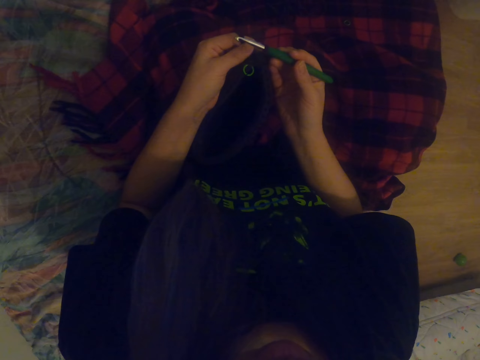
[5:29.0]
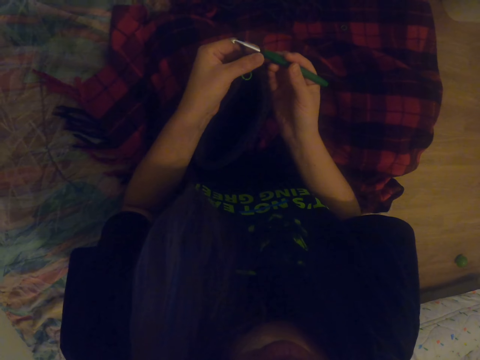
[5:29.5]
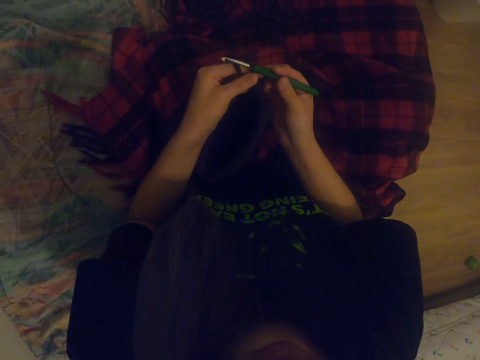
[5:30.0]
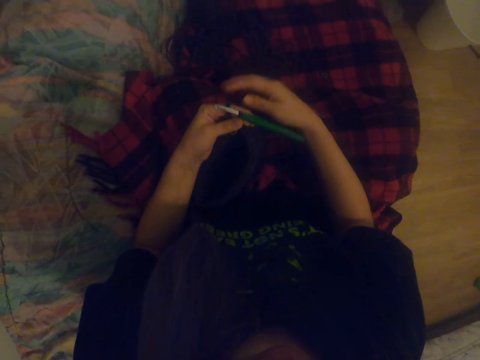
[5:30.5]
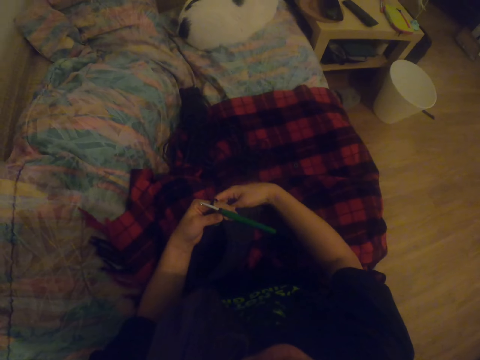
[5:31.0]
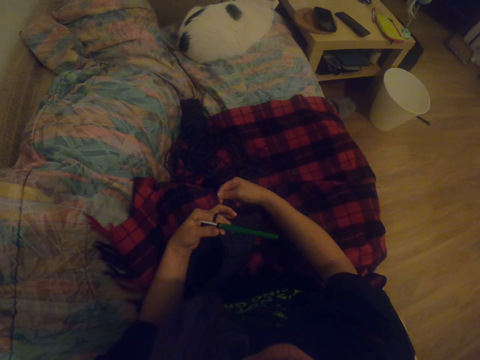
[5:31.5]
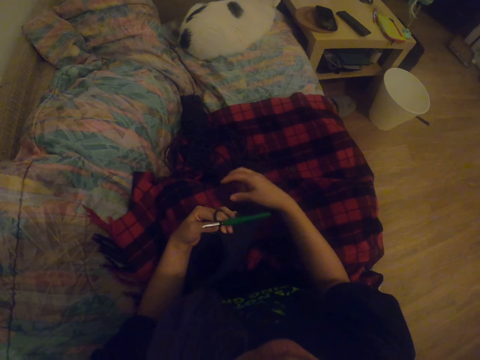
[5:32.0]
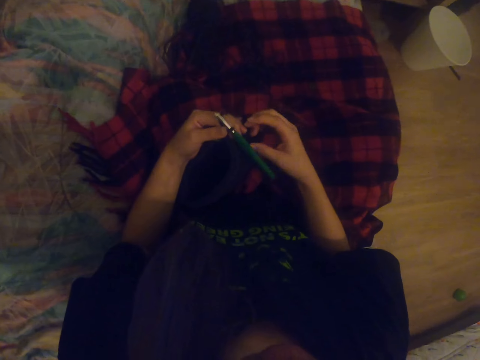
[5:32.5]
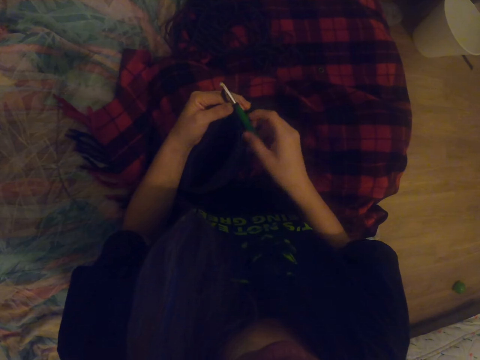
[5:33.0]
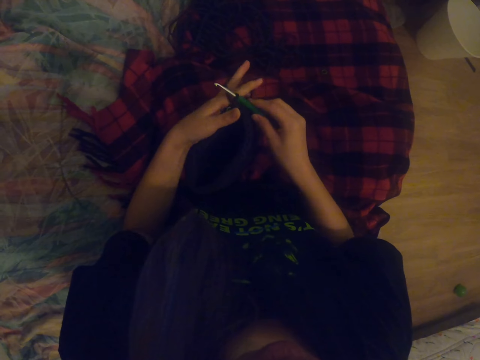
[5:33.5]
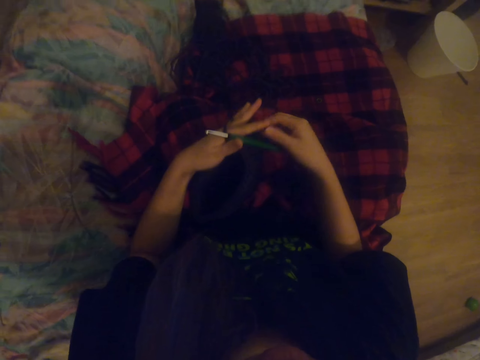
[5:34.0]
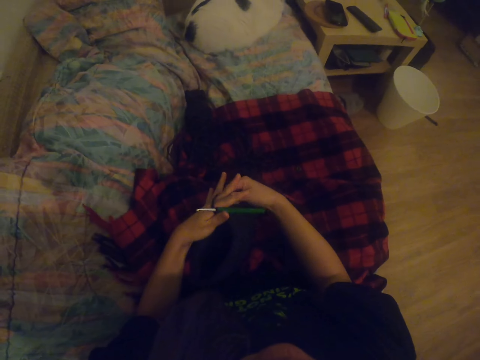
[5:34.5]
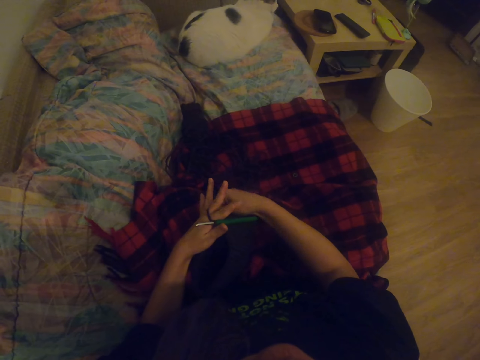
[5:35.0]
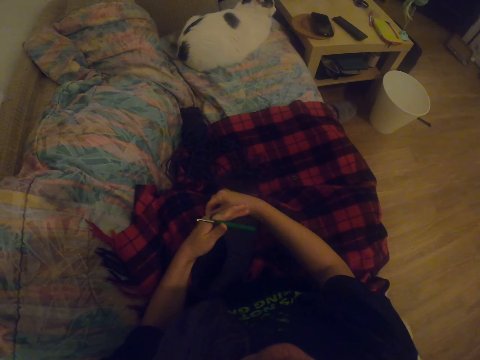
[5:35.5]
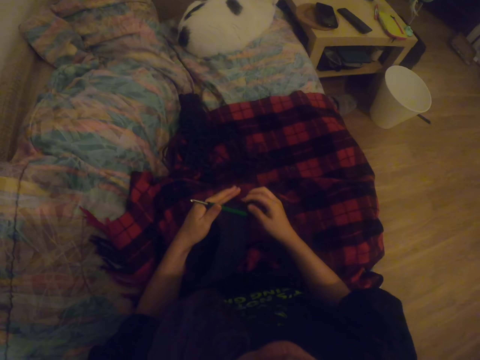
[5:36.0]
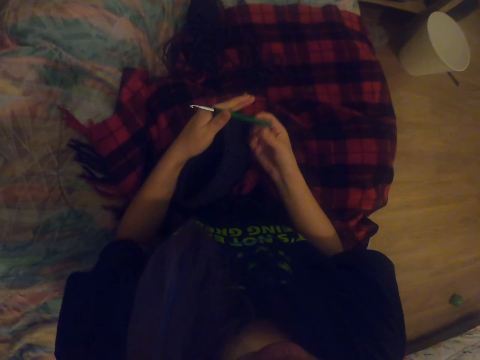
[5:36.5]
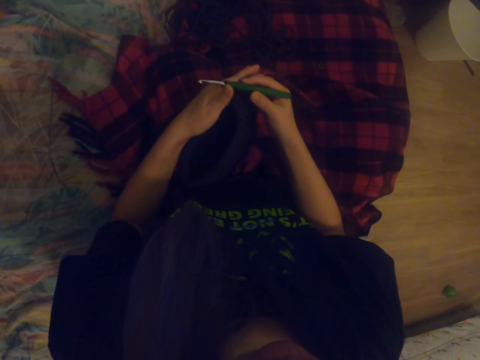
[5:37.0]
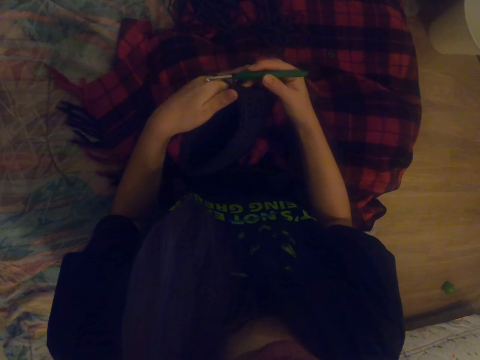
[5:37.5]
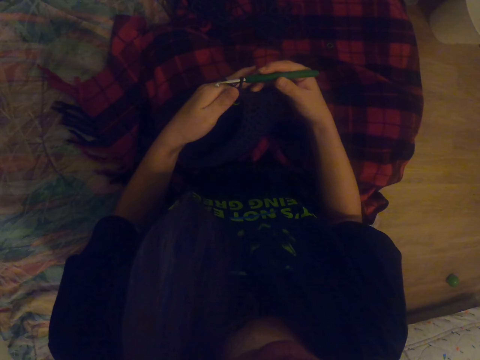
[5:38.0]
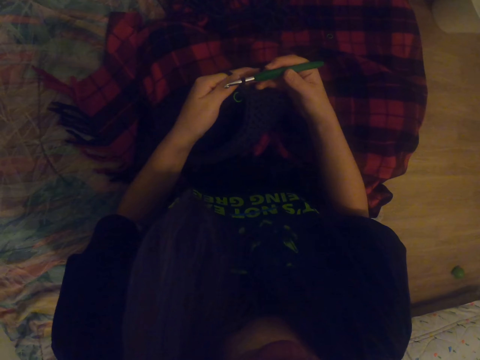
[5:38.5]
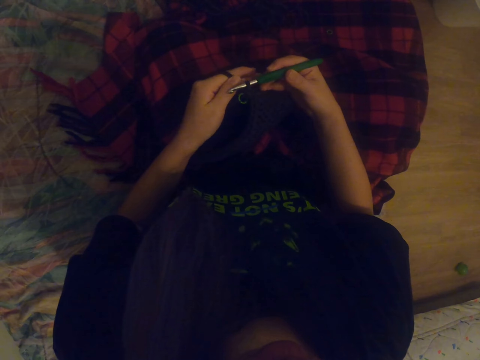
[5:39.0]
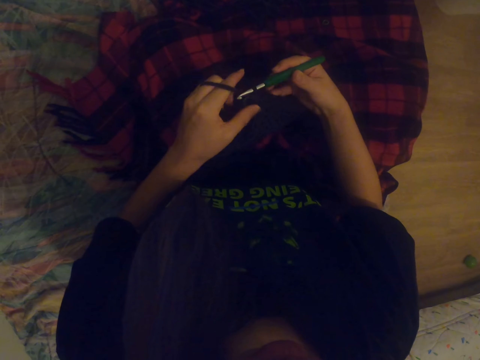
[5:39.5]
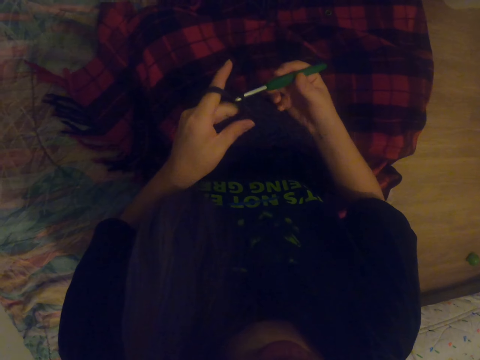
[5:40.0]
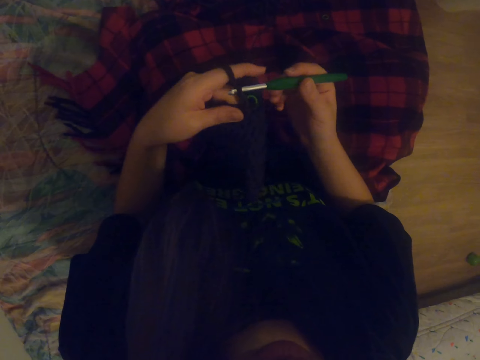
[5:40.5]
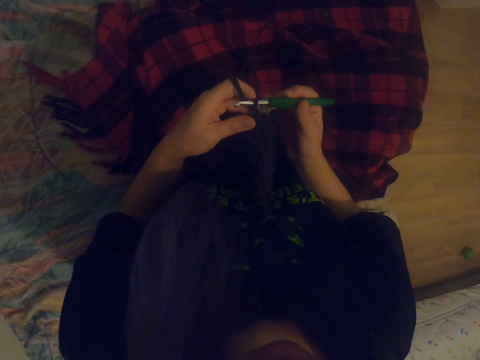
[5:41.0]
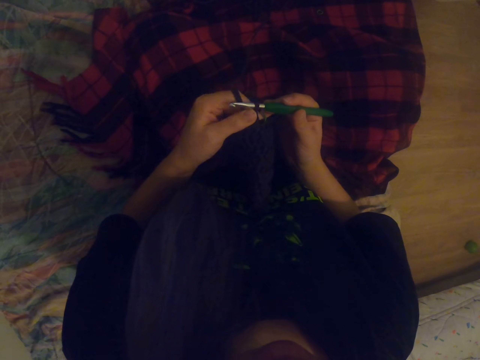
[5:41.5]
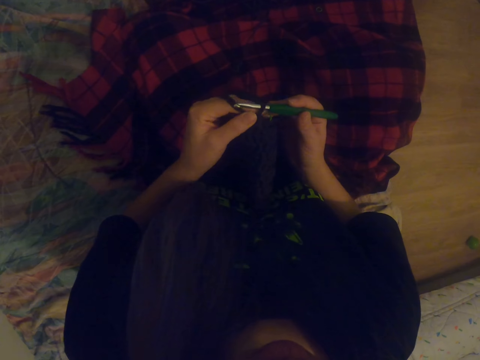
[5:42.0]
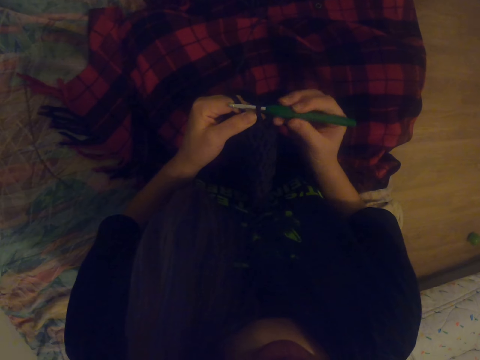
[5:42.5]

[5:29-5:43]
The camera wearer rolls yarn on the hand. They stretch the thread. They touch the crochet. They stretch the thread. They knit a fabric using the crochet.

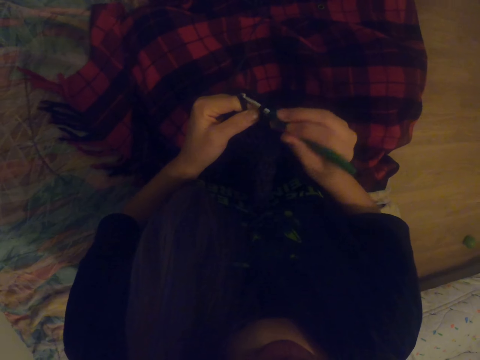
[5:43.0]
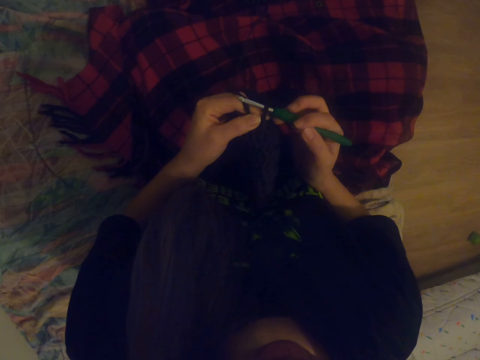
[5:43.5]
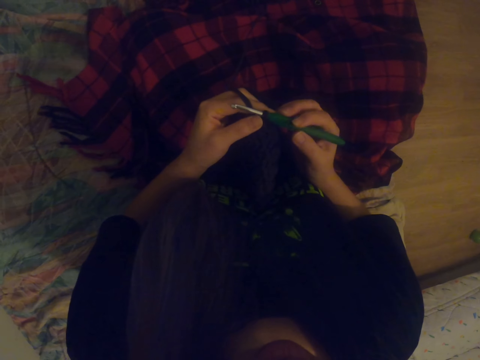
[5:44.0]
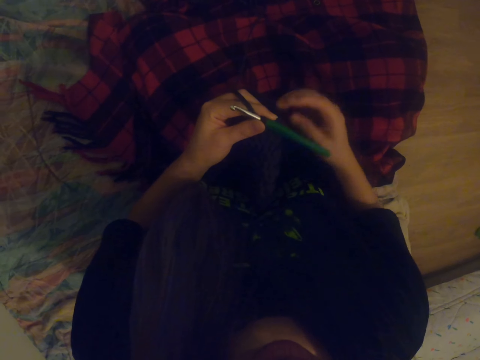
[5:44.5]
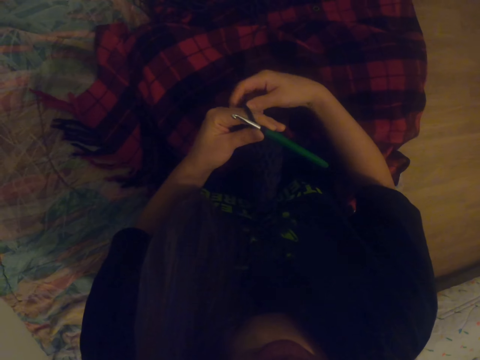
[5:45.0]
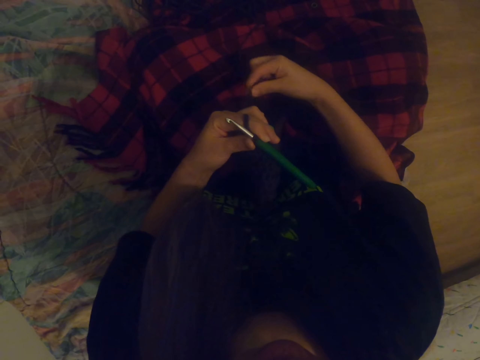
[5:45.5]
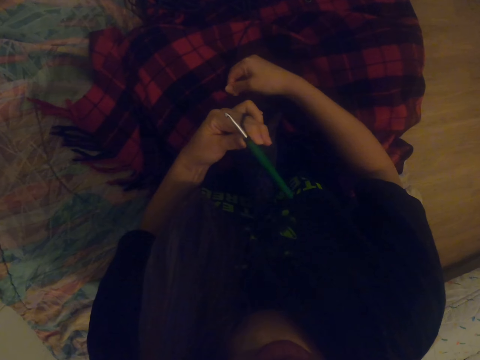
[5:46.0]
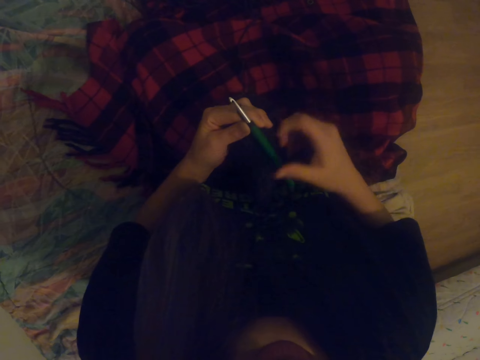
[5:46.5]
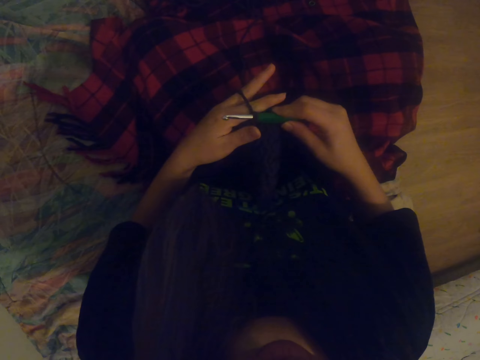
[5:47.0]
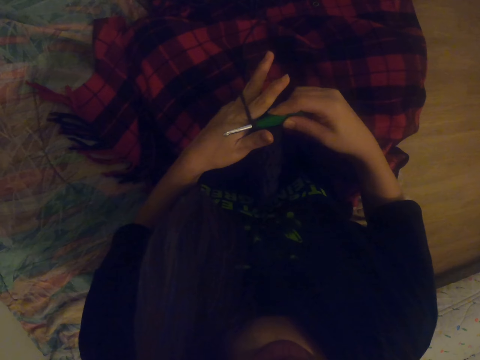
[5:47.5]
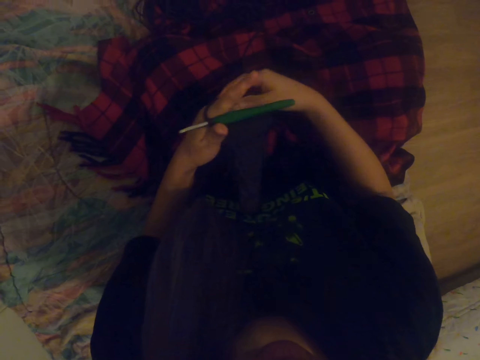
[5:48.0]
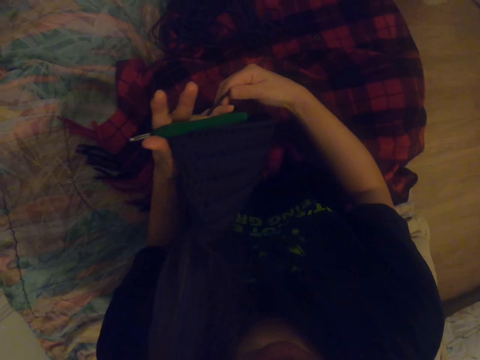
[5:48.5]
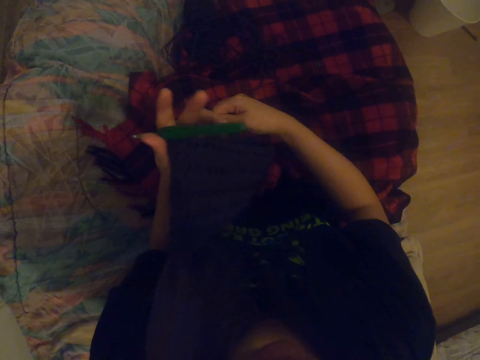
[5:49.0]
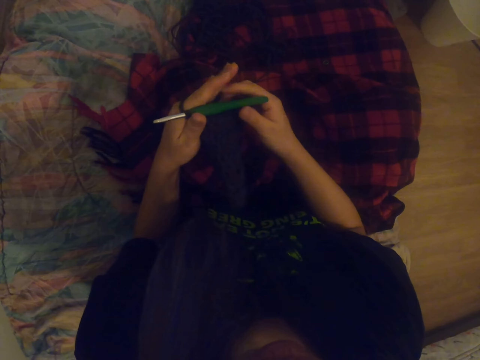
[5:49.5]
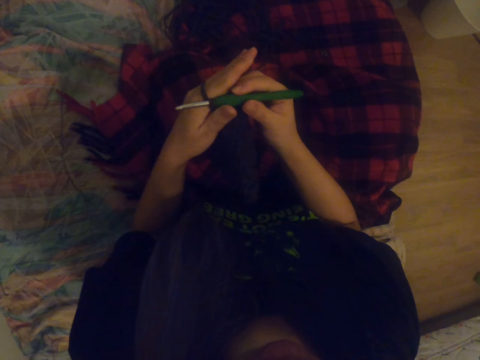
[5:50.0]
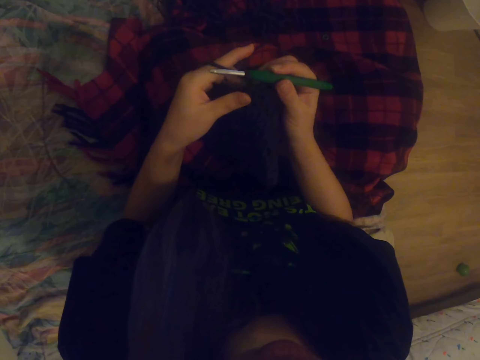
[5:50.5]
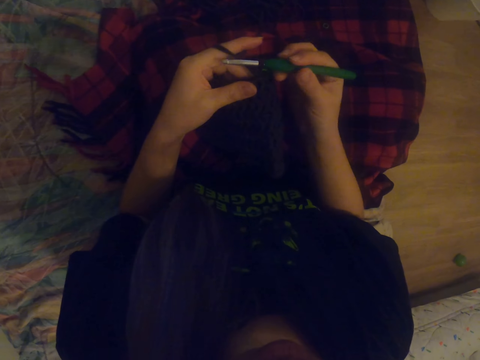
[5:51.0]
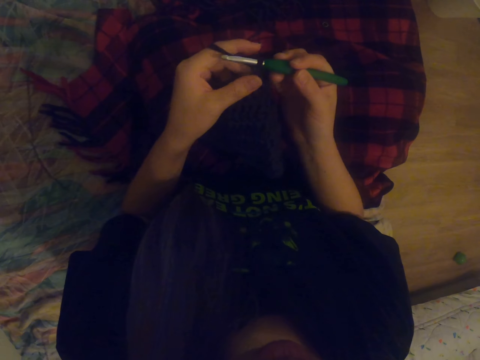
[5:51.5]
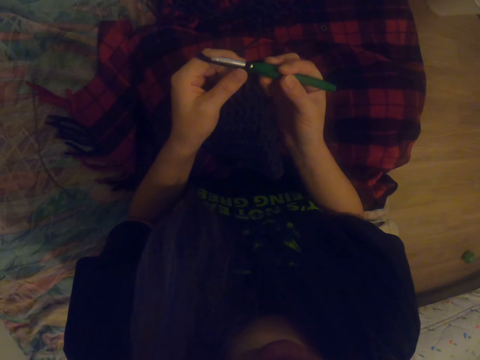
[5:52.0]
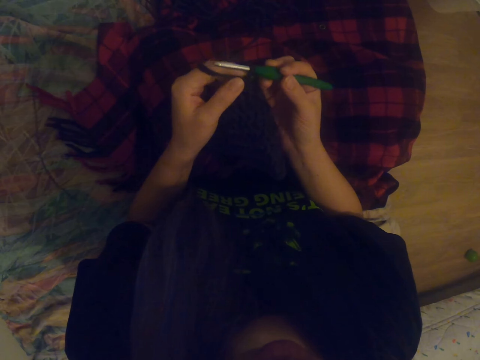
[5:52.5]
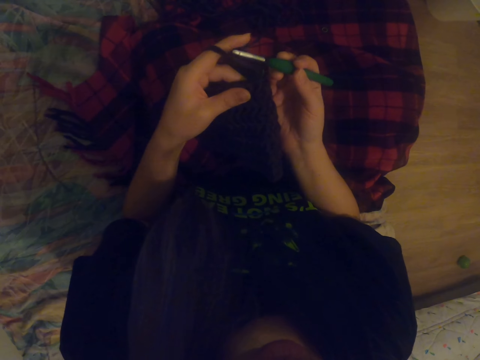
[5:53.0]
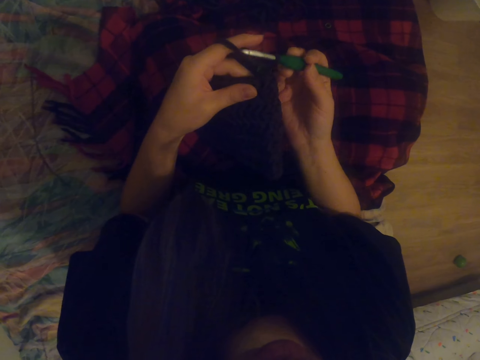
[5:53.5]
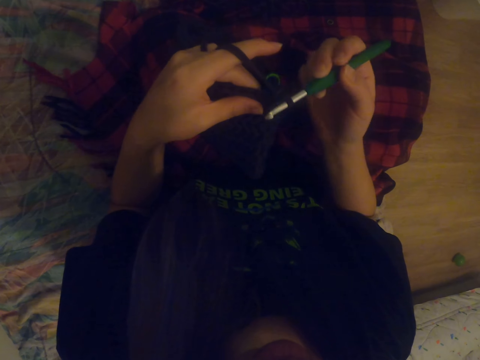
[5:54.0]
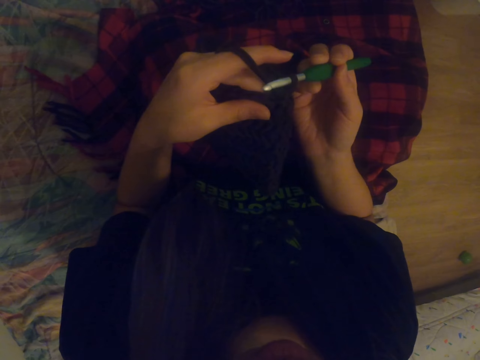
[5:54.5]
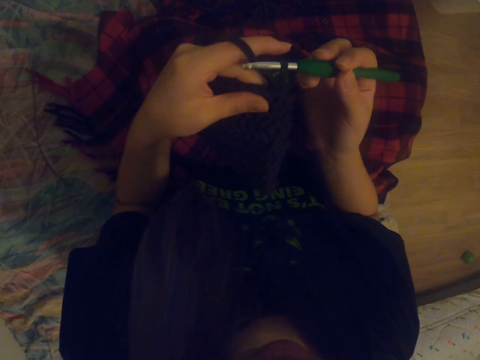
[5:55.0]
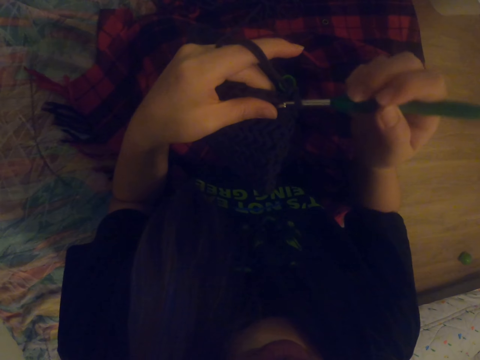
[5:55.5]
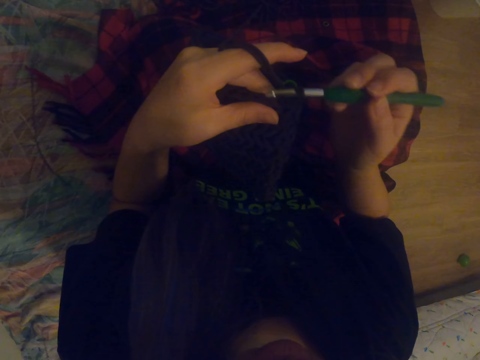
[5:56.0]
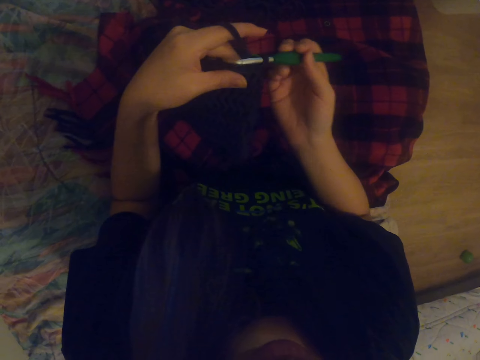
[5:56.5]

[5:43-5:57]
The camera wearer rolls yarn on the hand. They align the thread. They knit the fabric. They stretch the thread. They knit the fabric using a crochet.
